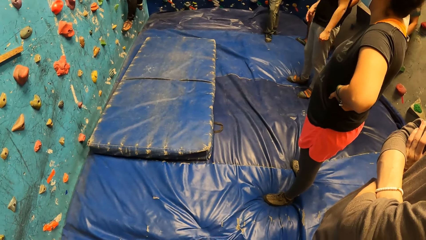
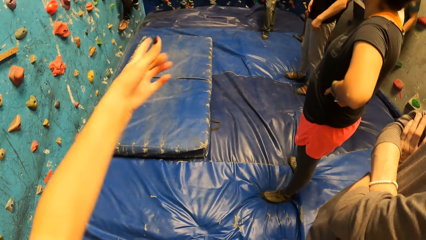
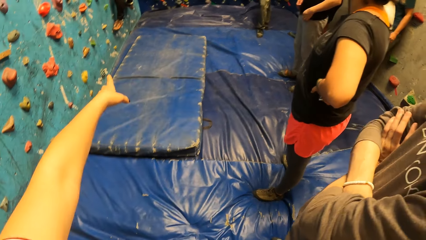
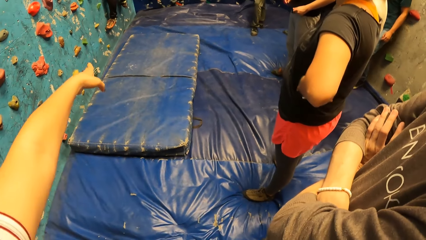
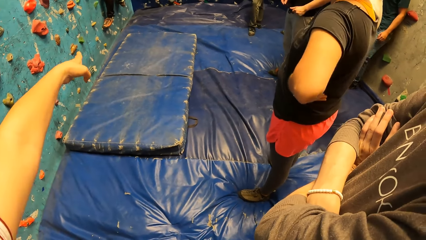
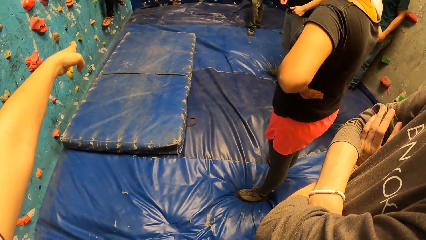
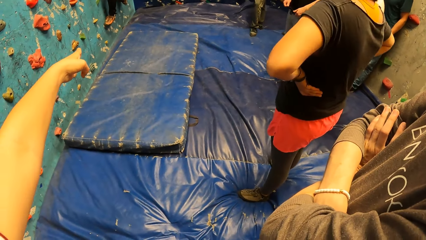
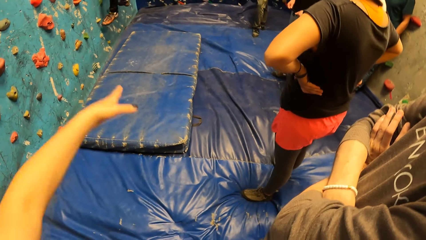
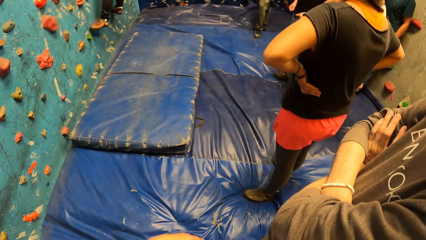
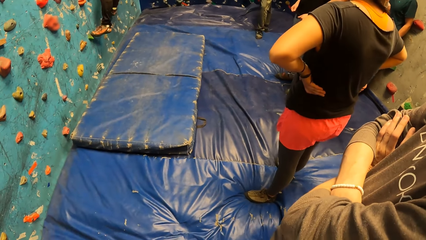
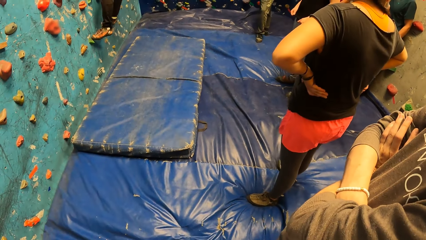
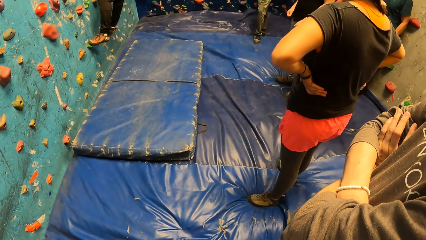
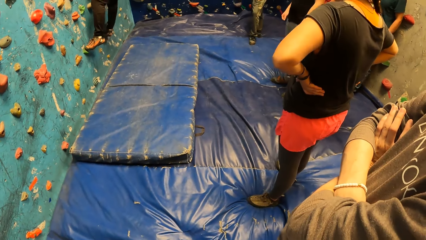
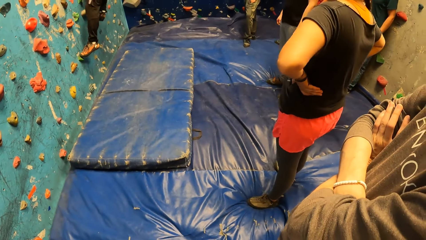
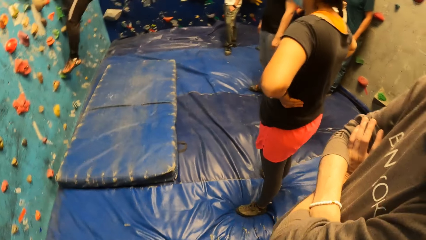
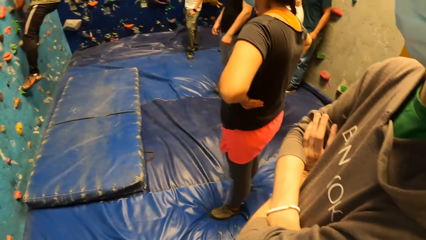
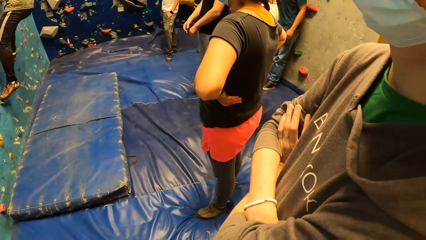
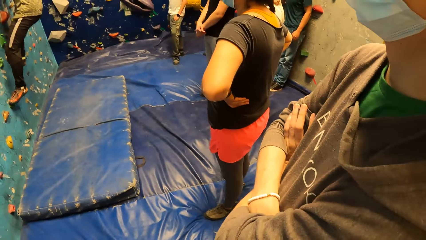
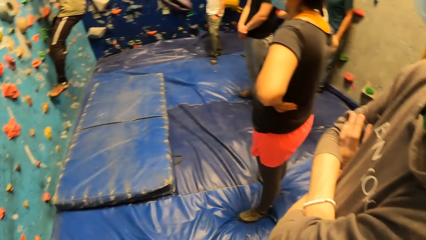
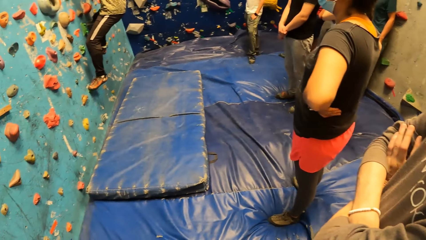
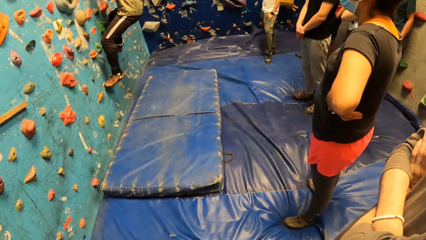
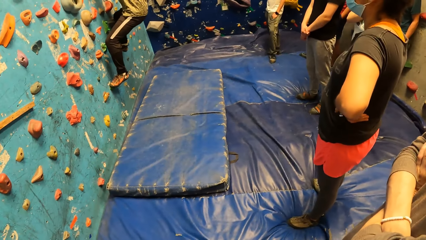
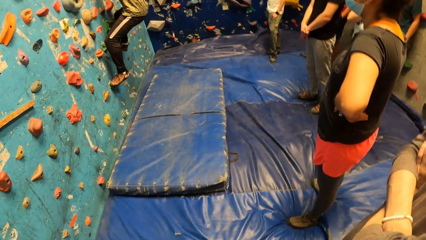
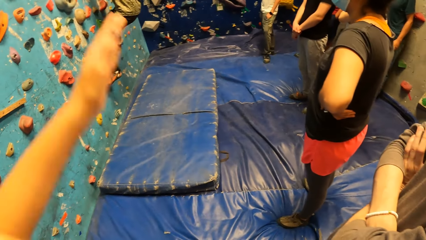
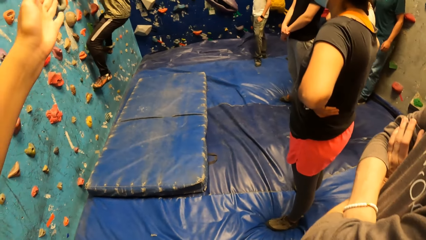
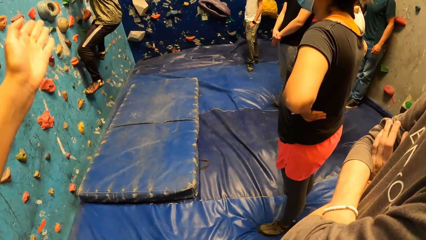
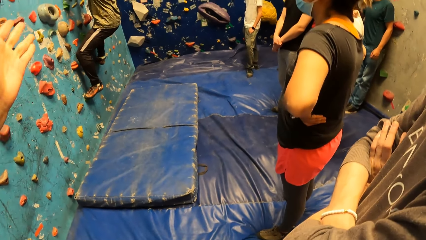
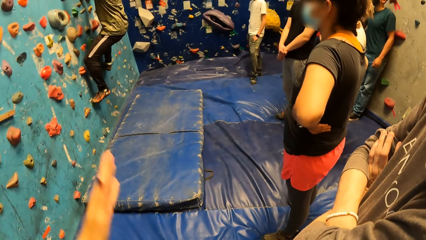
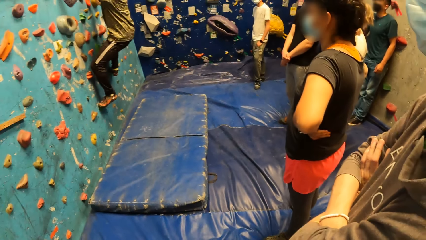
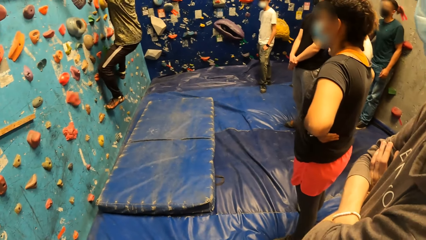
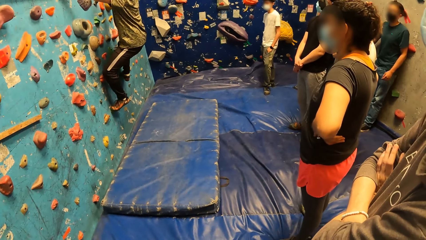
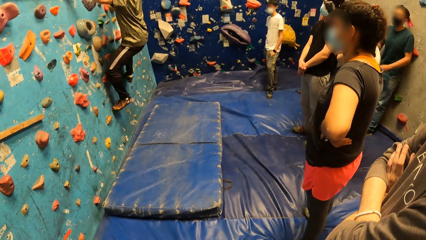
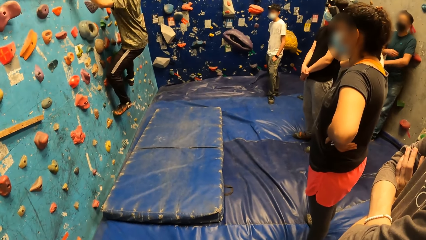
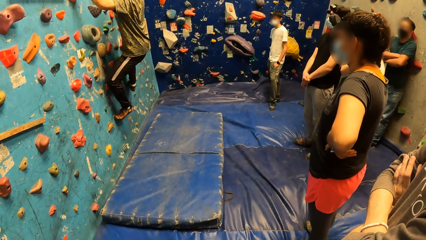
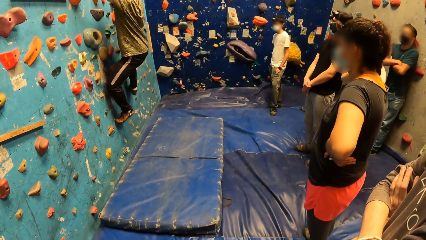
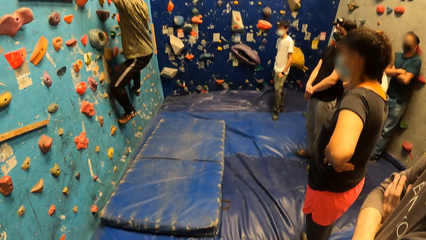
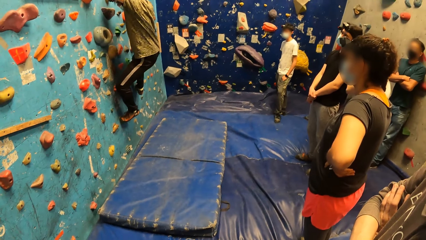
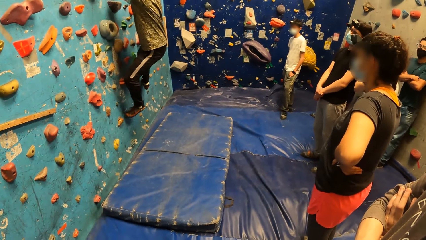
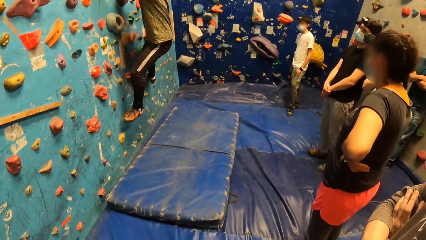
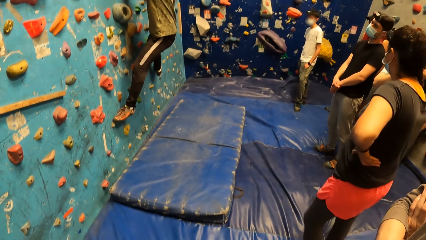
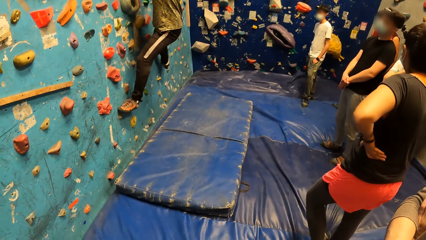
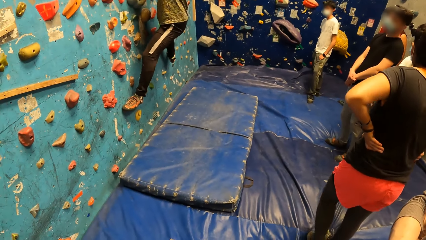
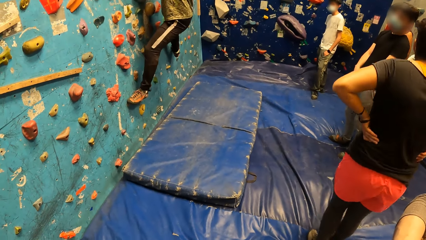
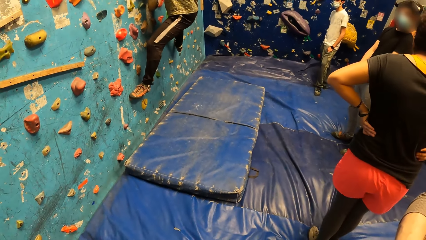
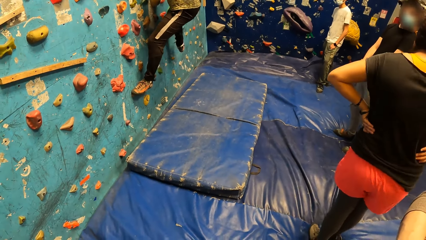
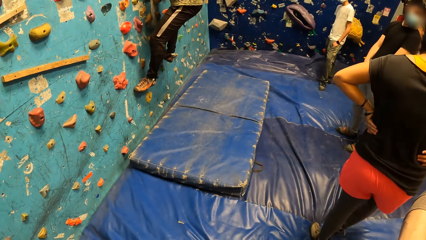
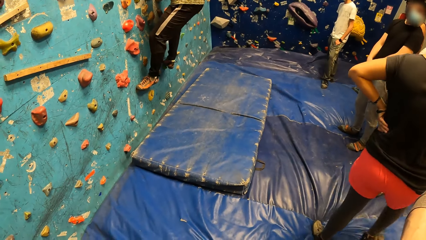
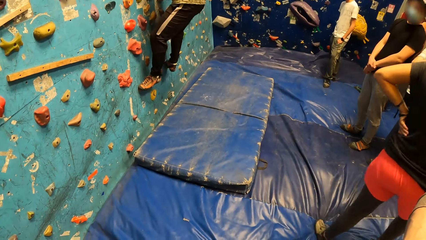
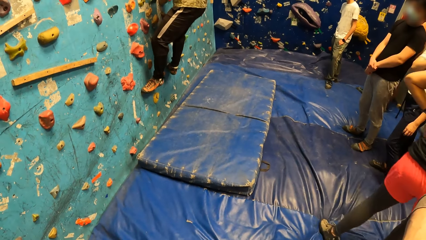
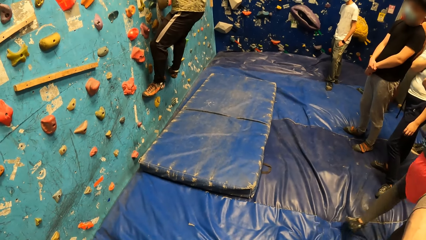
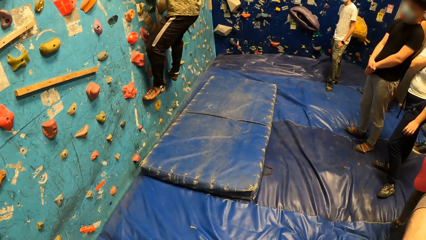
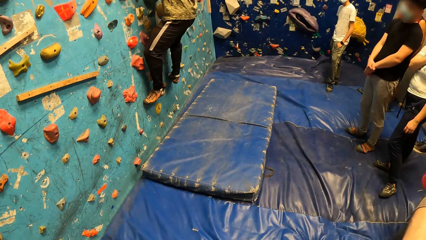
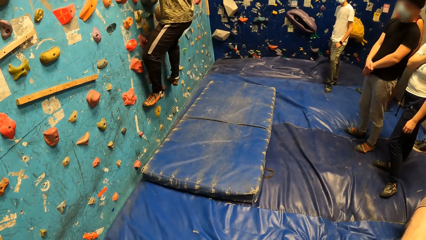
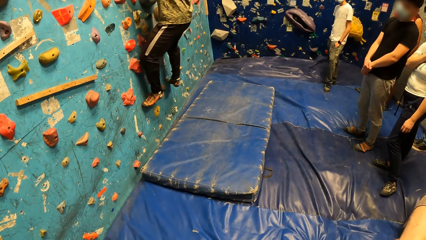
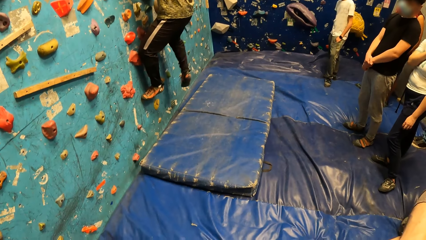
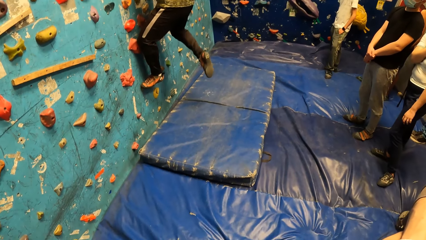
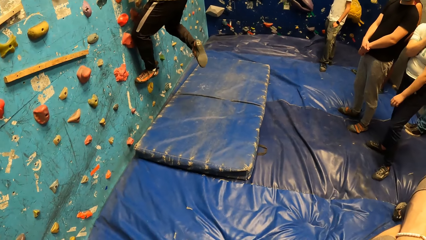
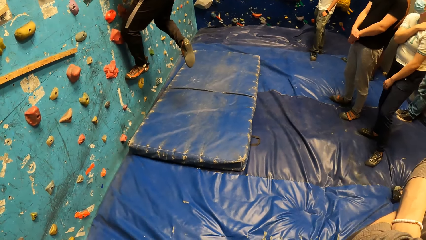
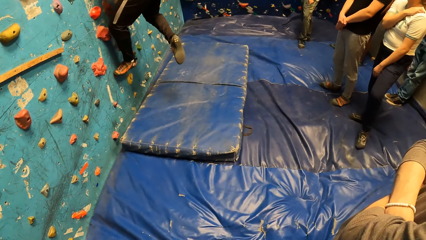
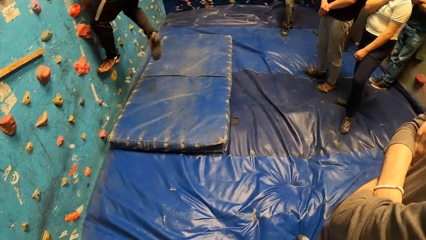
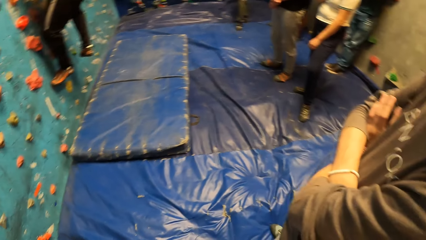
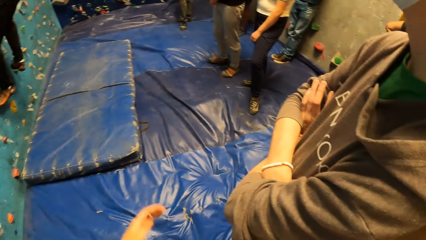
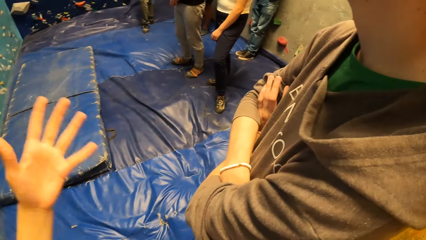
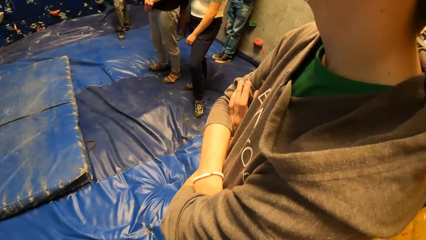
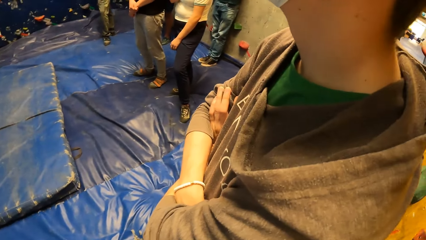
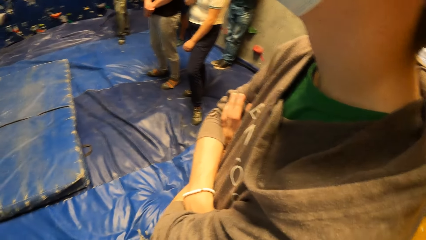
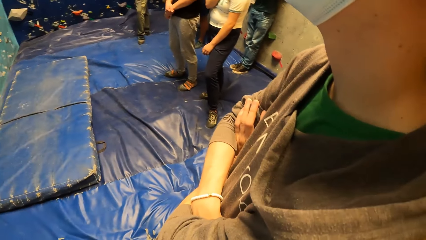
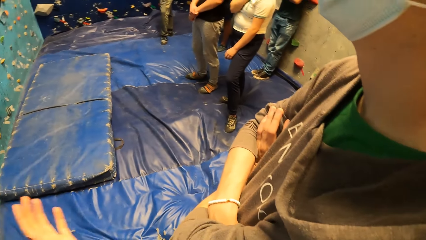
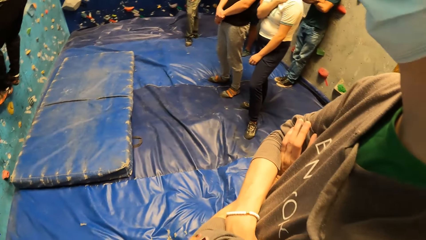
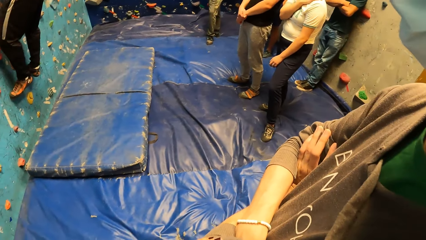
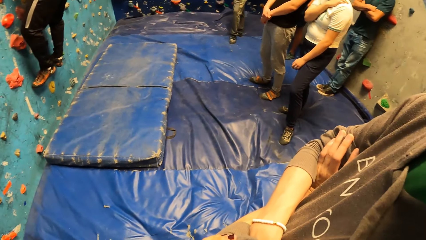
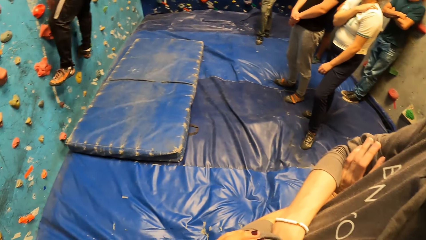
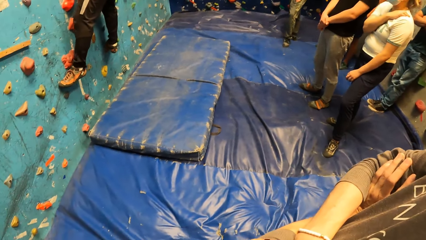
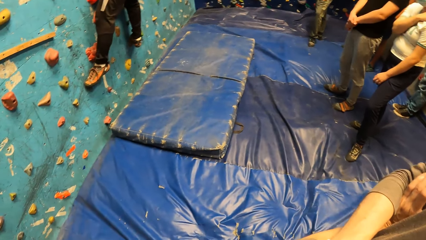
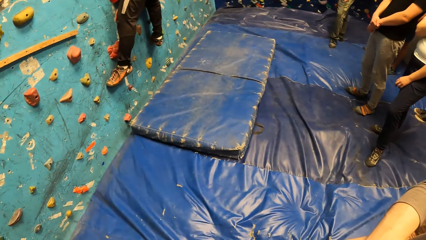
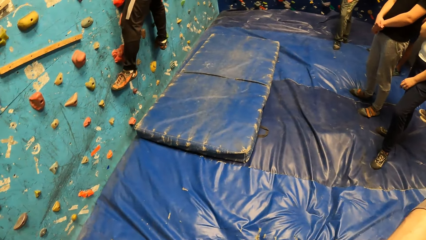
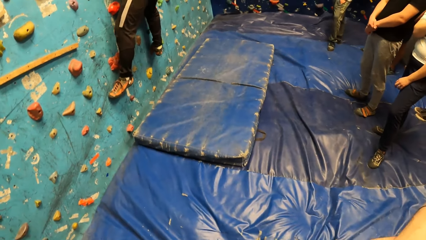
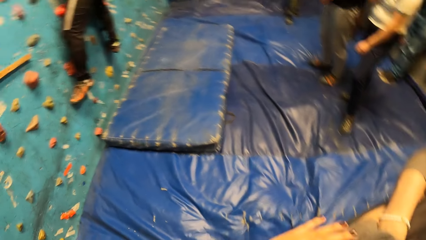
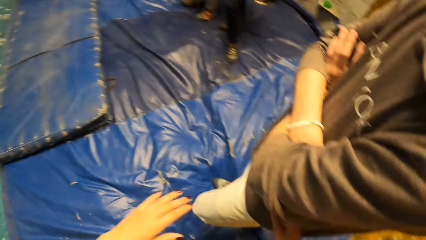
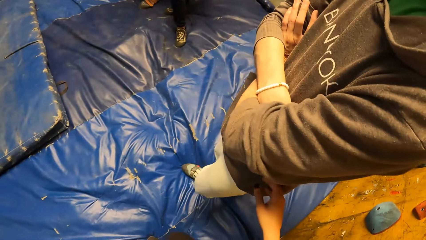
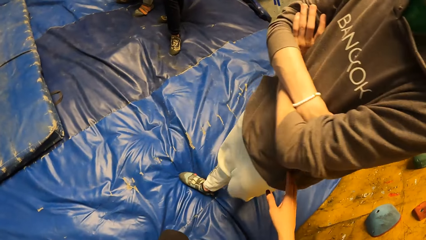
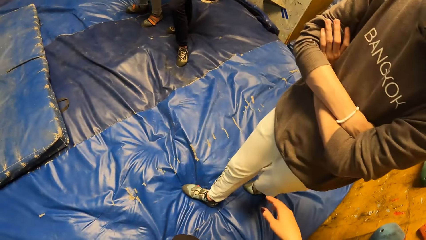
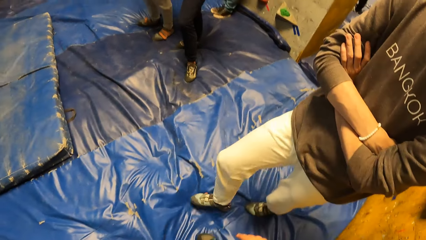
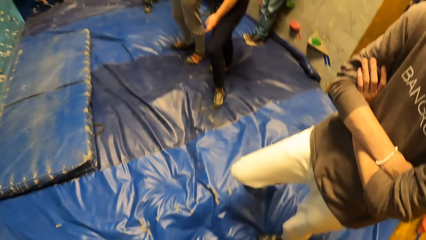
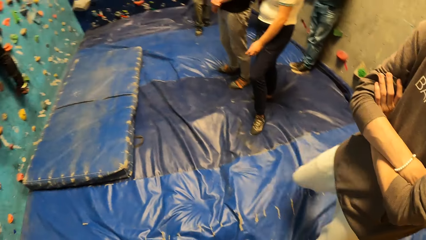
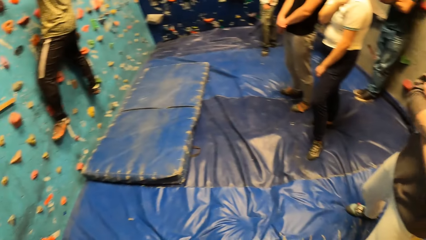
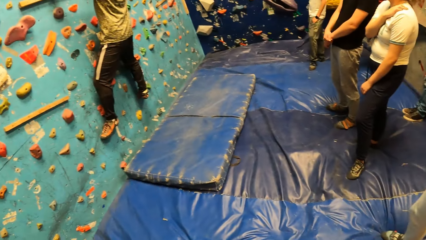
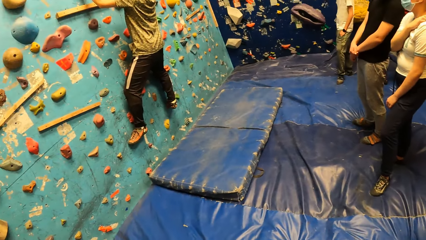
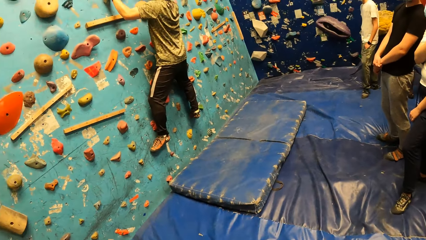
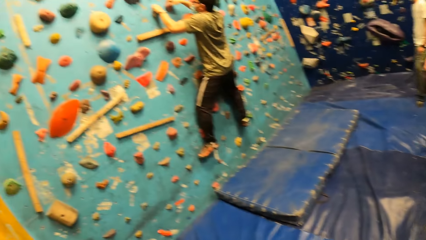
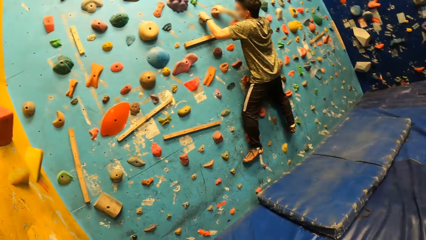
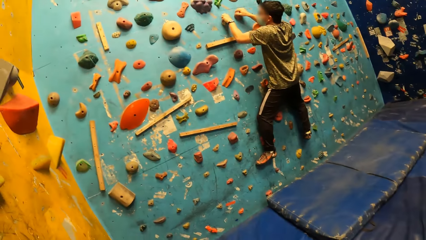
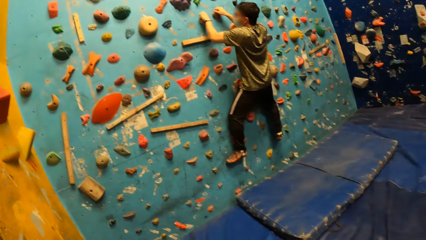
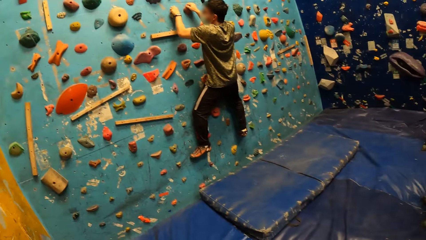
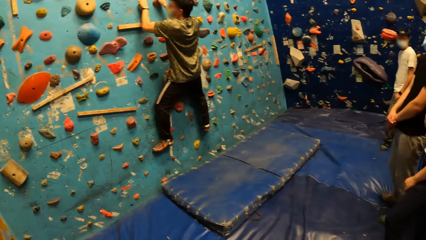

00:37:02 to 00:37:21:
The camera wearer points at the bouldering wall with her left hand. A woman walks around. A man lifts up the leg. The camera wearer places her hands on another man. The other man walks around.
